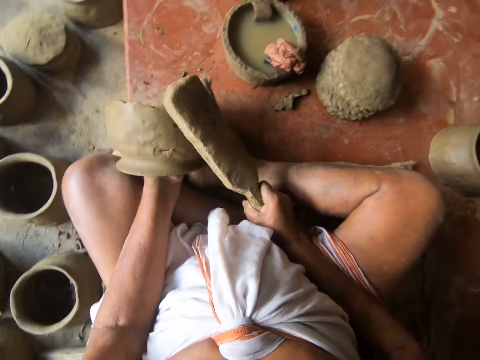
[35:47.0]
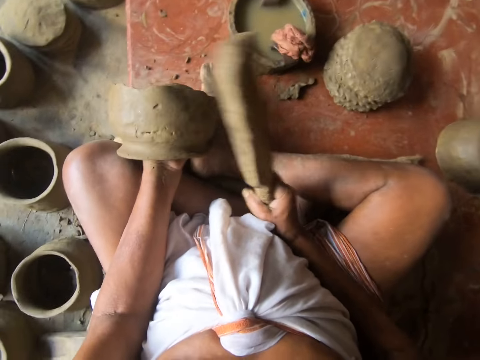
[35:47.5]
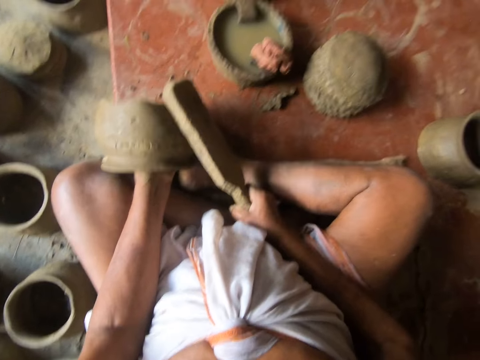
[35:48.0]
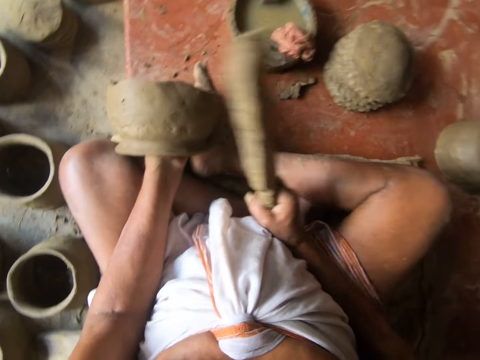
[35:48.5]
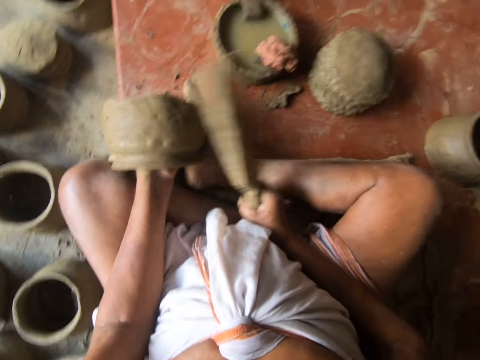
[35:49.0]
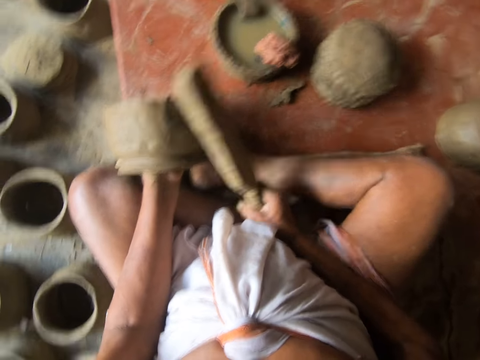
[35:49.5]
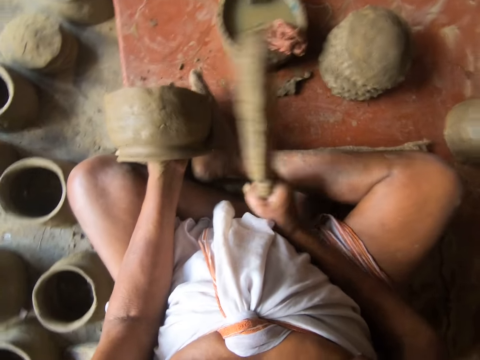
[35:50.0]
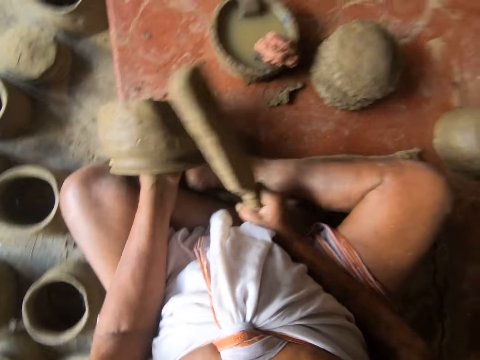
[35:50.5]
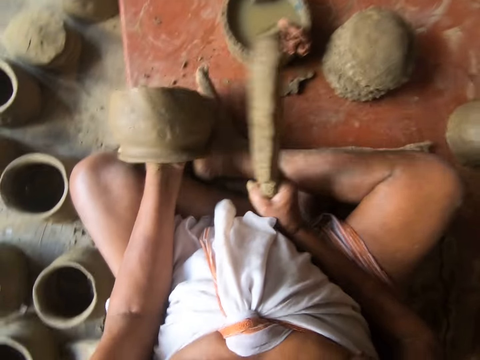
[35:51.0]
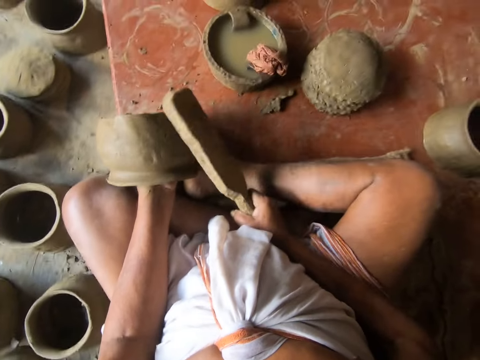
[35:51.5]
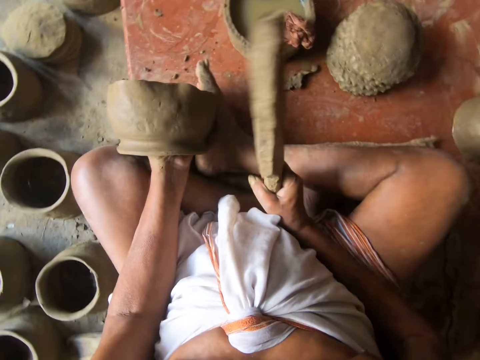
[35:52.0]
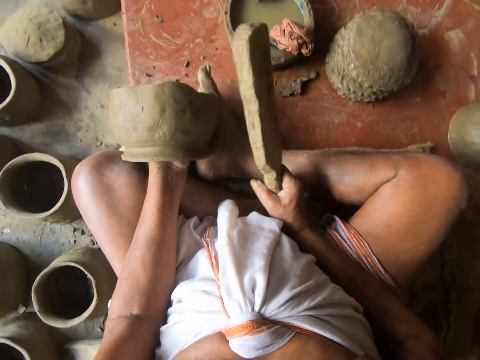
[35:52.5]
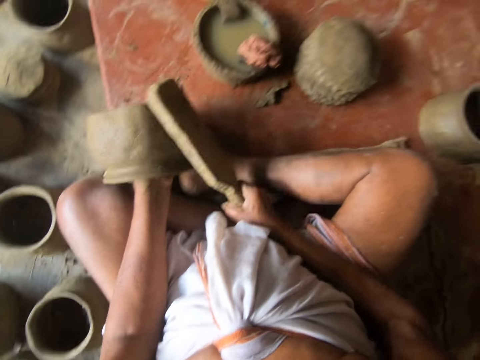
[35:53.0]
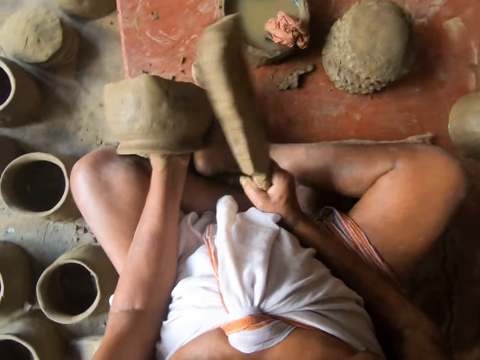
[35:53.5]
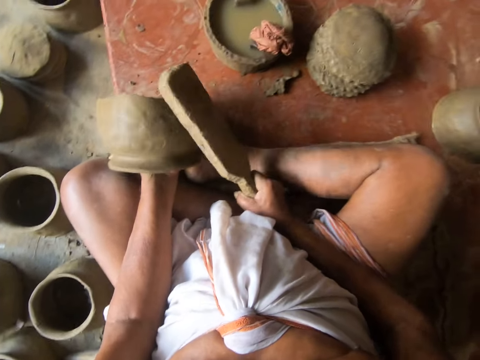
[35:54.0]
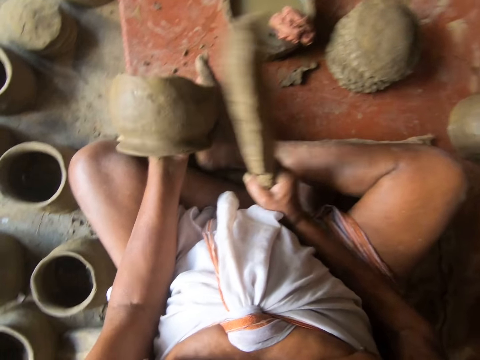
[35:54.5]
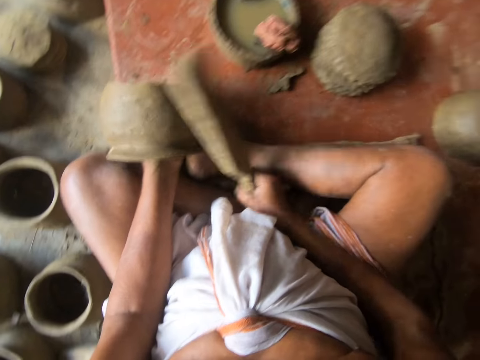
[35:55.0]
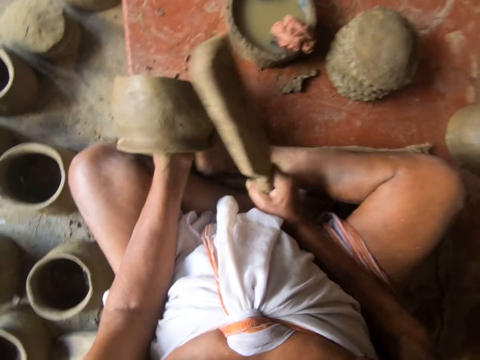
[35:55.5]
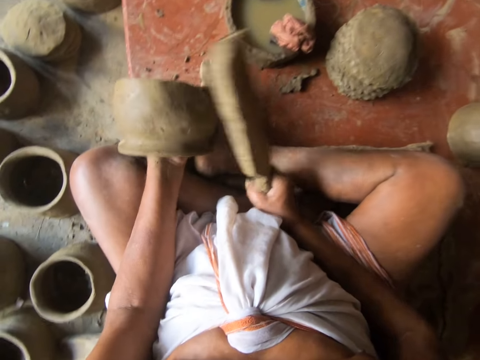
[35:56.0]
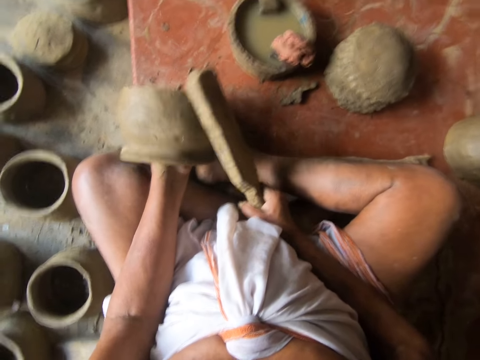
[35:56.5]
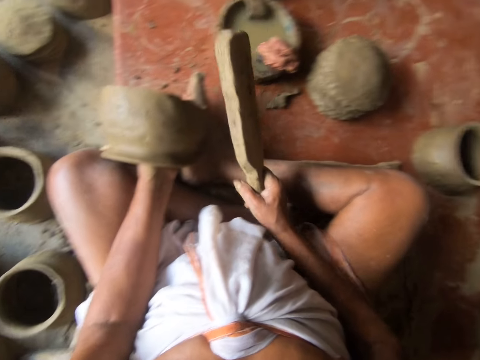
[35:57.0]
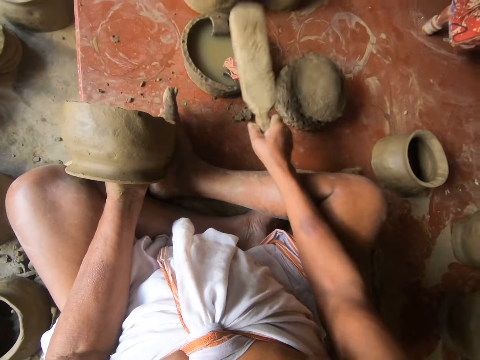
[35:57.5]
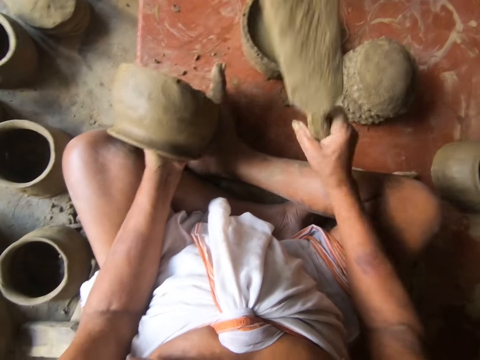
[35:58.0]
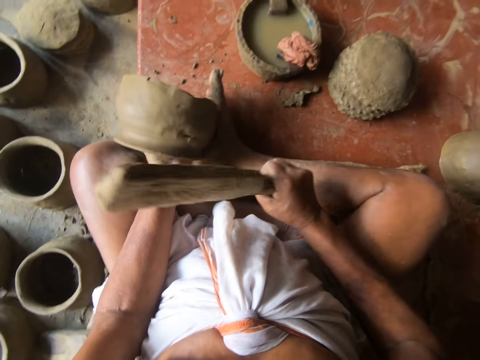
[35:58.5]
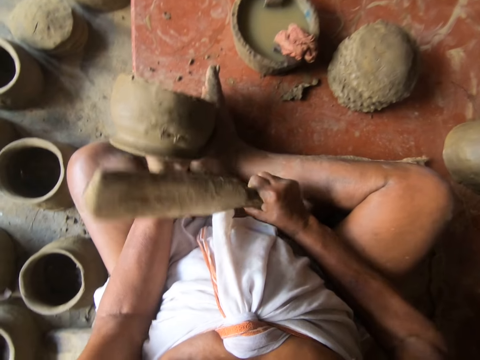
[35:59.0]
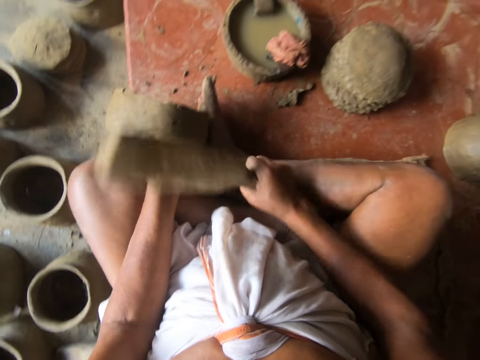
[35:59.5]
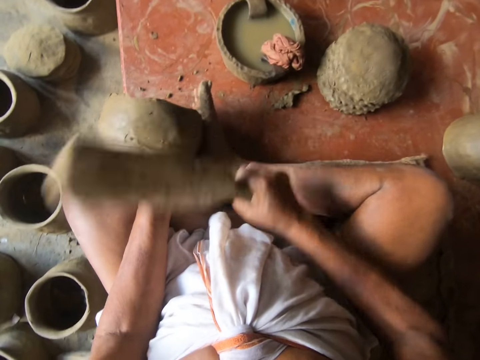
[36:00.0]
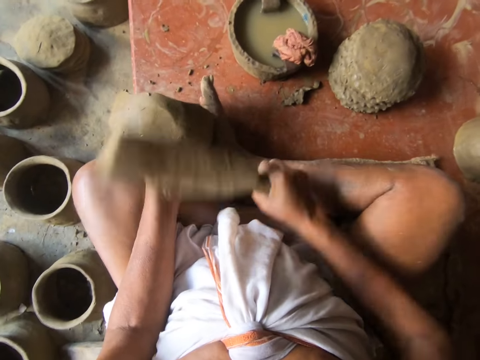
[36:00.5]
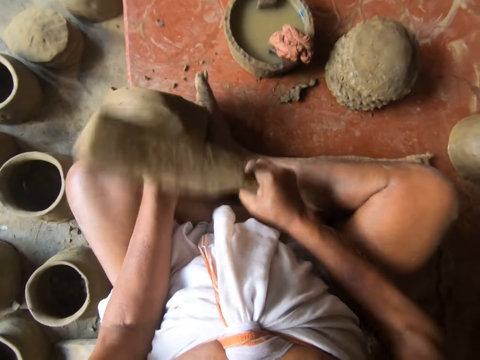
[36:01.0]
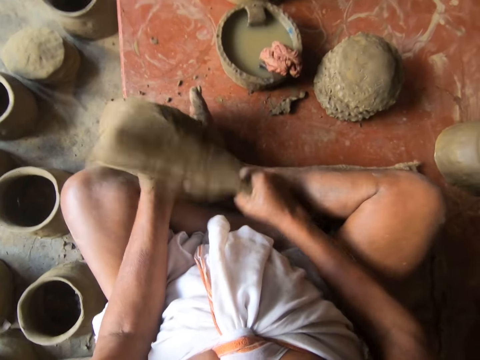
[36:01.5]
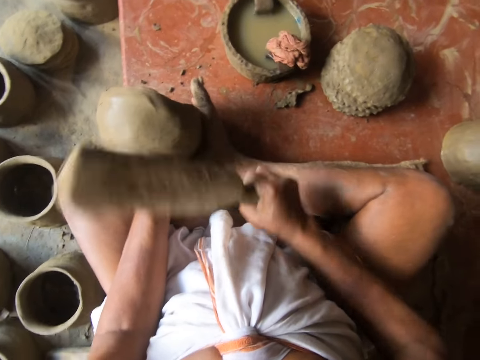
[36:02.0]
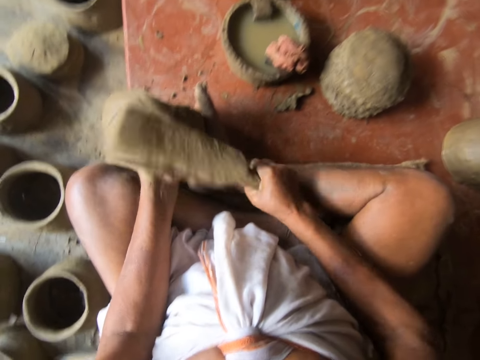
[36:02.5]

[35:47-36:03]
The camera wearer hits the pot with the wood in the right hand. They hit the piece of cloth. They look down. They hit the clay.

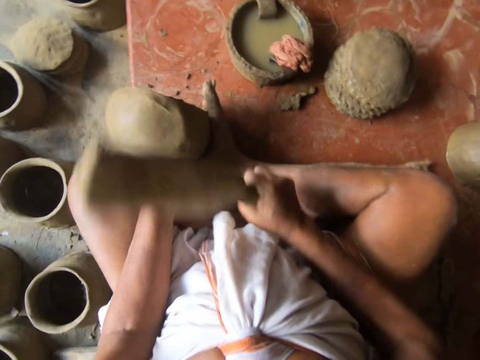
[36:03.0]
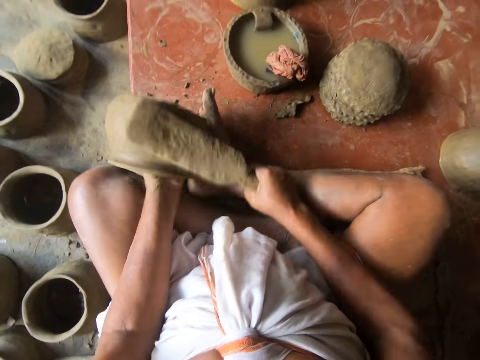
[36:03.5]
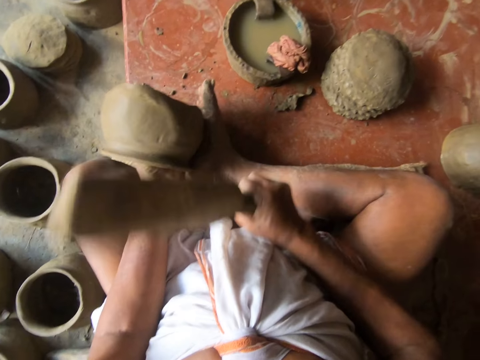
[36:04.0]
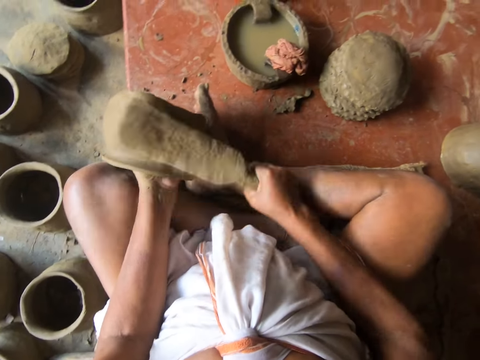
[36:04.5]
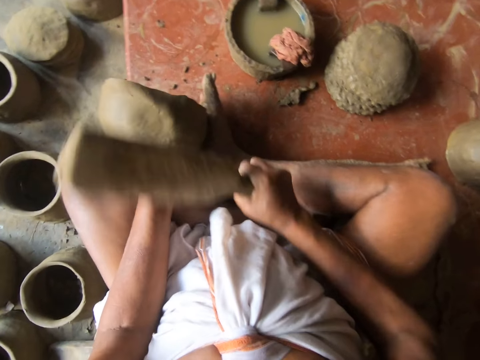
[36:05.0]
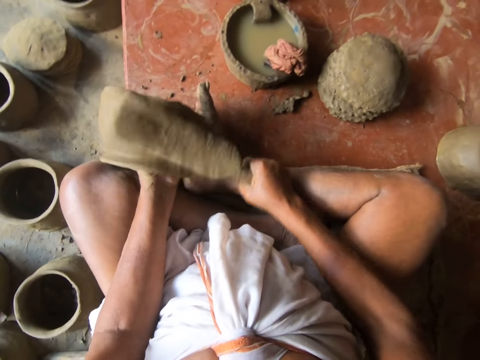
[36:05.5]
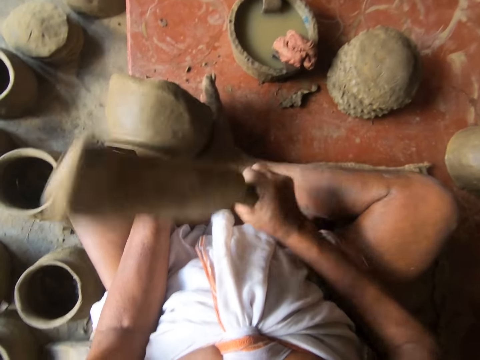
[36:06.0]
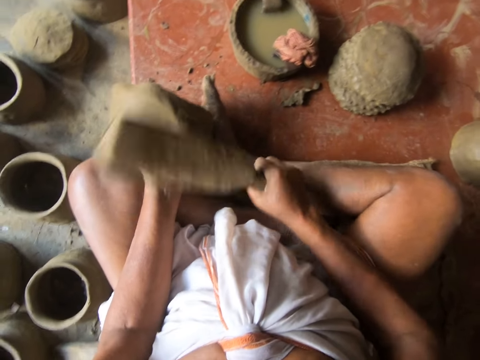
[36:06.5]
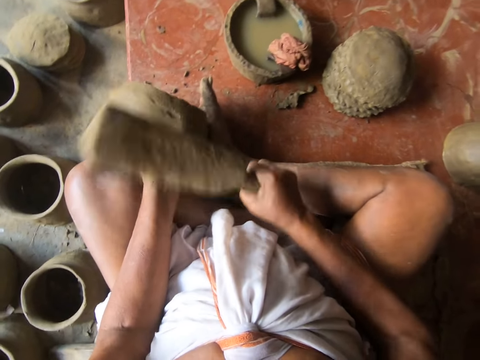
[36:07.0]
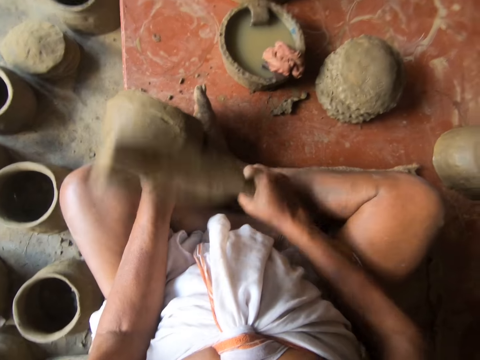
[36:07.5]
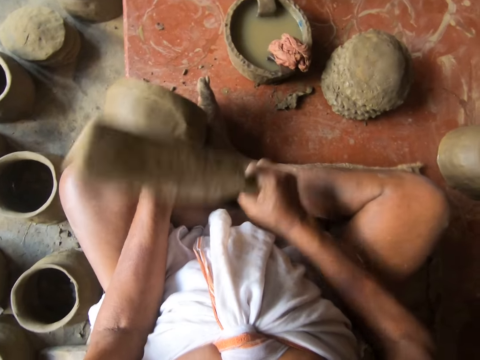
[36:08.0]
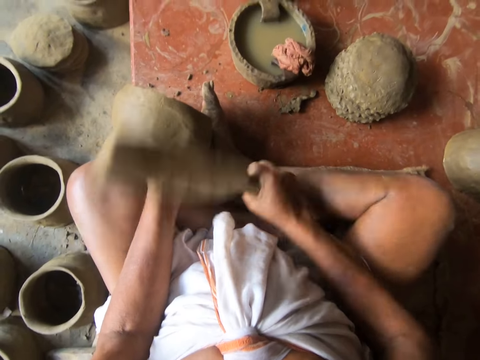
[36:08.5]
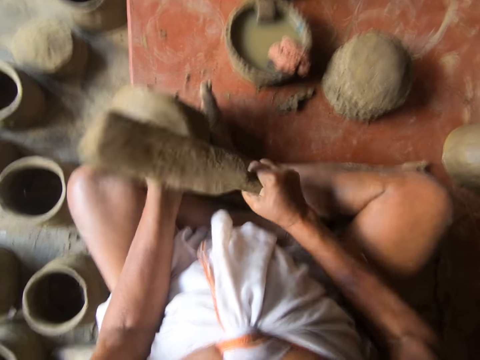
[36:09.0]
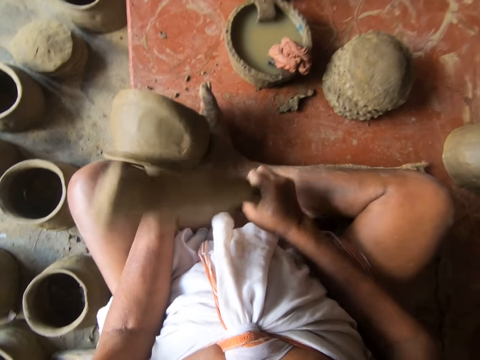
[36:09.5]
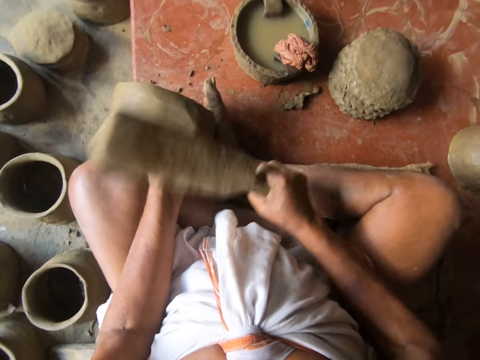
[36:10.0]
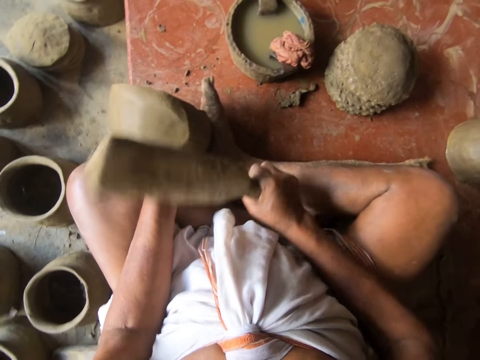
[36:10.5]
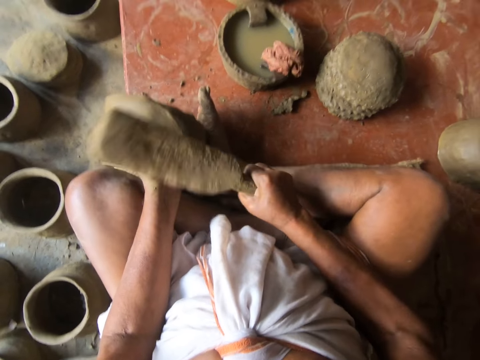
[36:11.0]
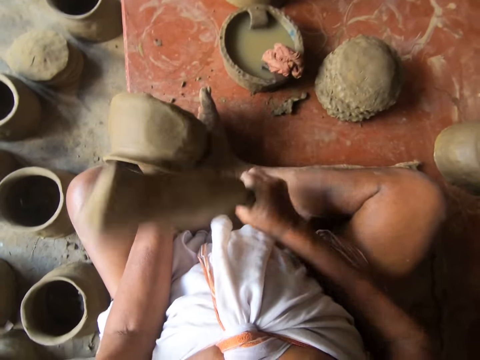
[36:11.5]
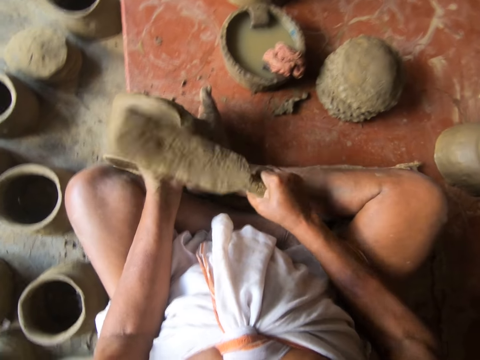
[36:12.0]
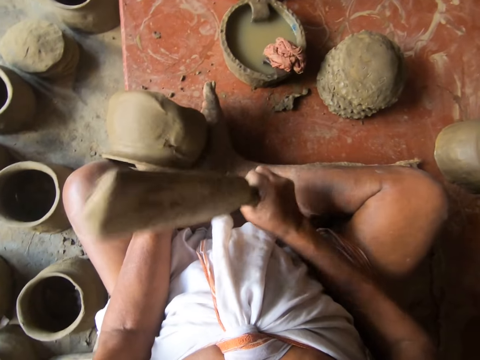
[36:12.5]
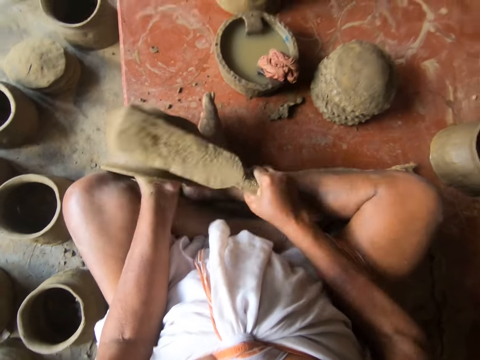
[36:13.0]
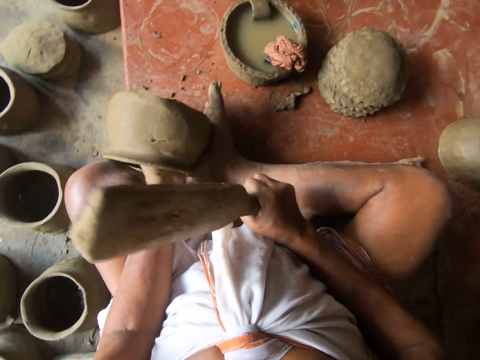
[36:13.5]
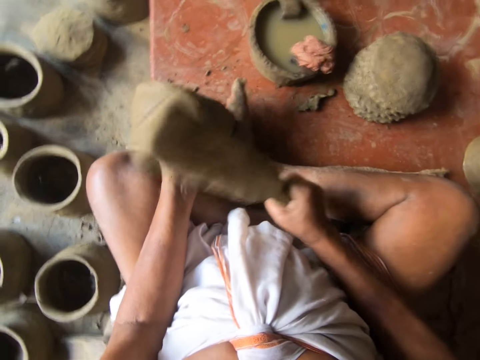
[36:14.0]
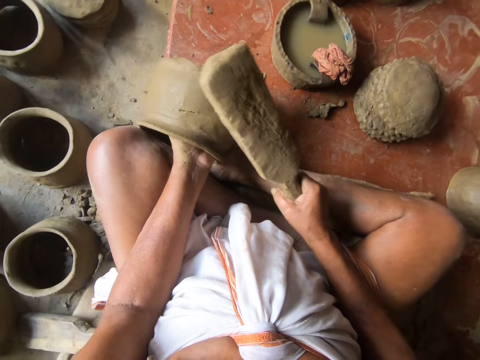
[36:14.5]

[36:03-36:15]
The camera wearer hits the pot with the wood in the right hand. They look down.
